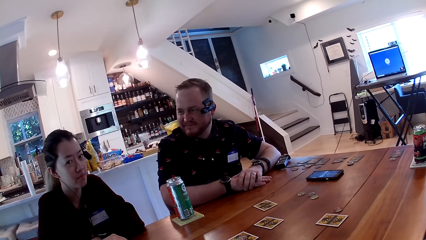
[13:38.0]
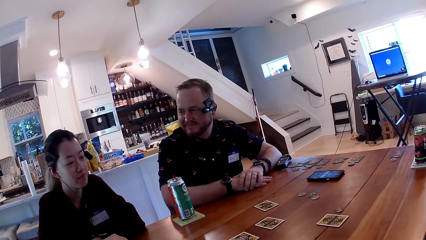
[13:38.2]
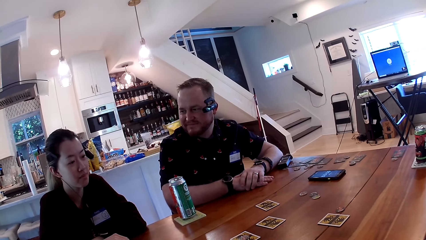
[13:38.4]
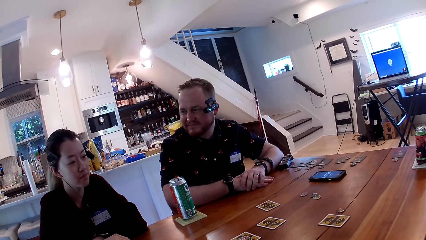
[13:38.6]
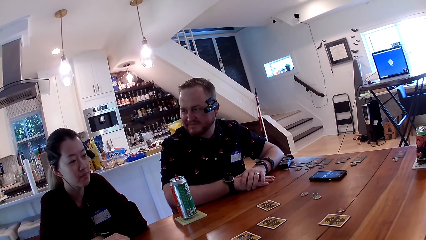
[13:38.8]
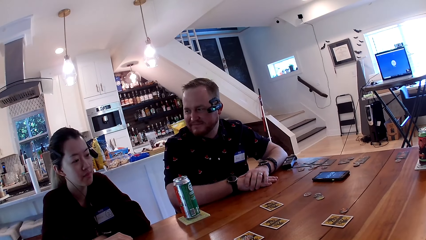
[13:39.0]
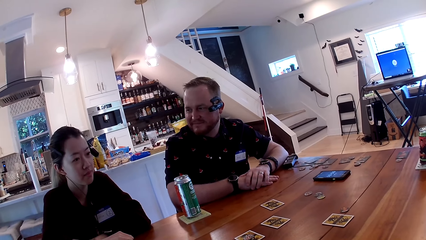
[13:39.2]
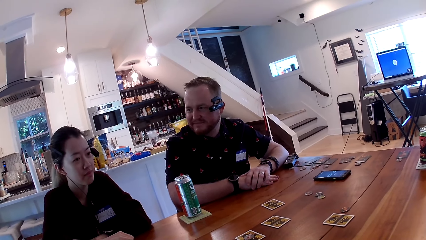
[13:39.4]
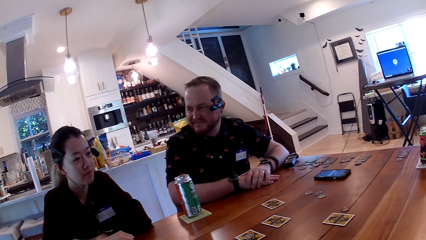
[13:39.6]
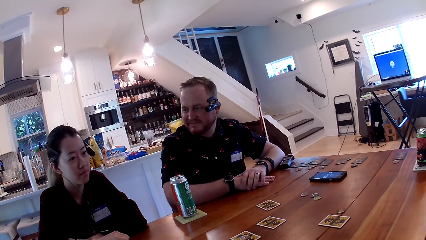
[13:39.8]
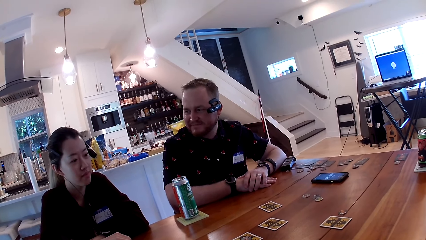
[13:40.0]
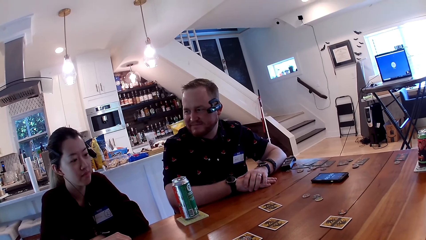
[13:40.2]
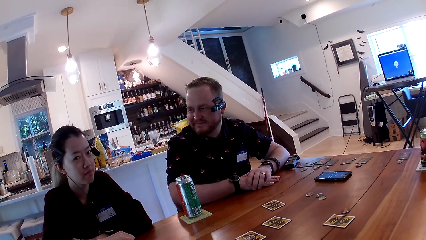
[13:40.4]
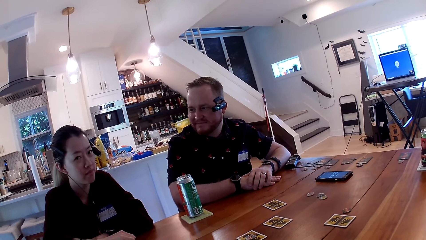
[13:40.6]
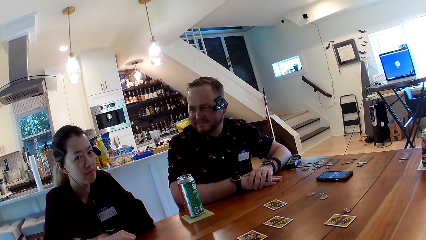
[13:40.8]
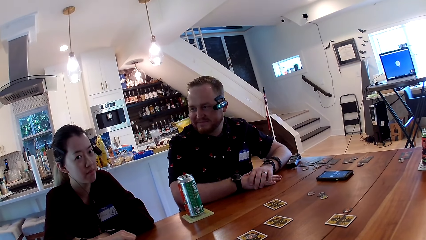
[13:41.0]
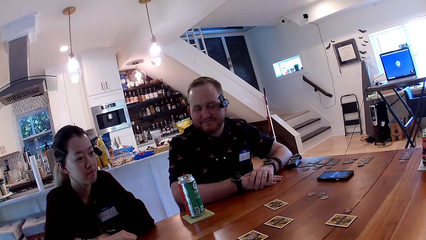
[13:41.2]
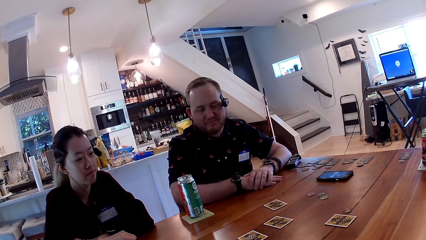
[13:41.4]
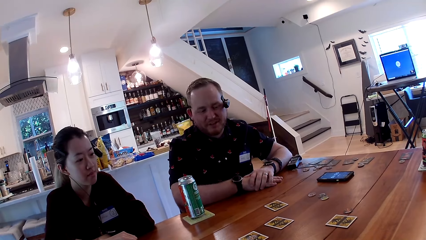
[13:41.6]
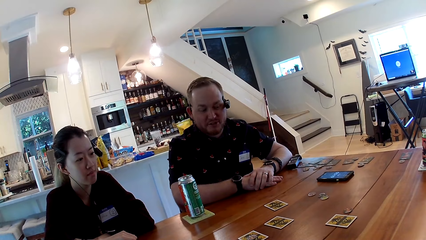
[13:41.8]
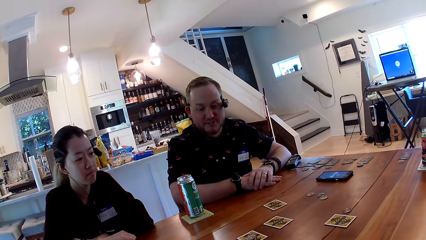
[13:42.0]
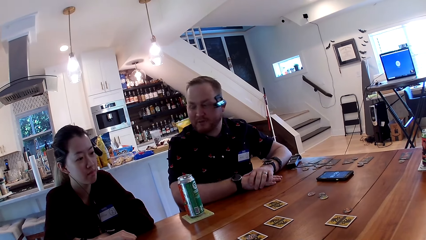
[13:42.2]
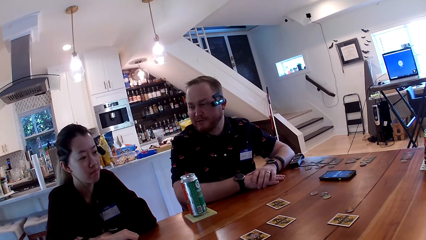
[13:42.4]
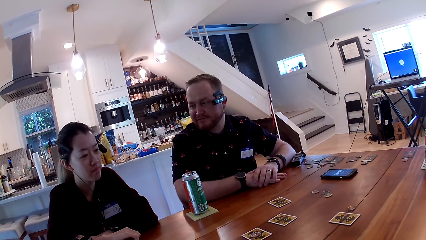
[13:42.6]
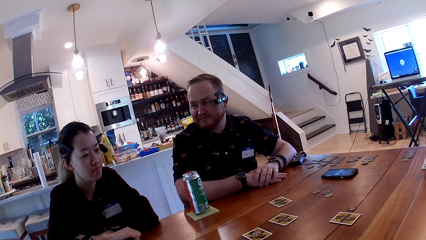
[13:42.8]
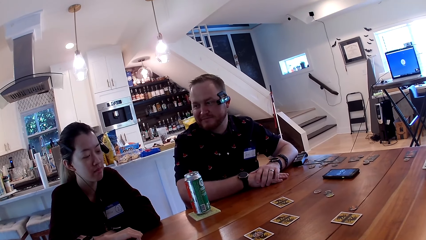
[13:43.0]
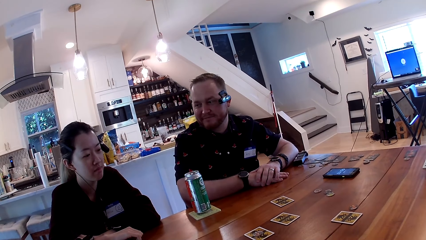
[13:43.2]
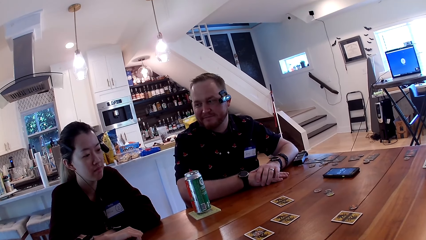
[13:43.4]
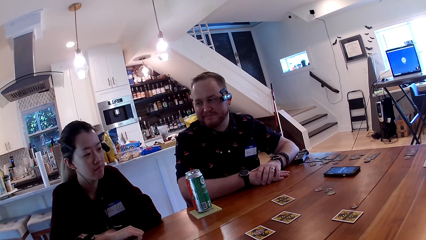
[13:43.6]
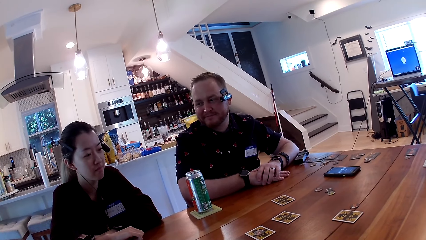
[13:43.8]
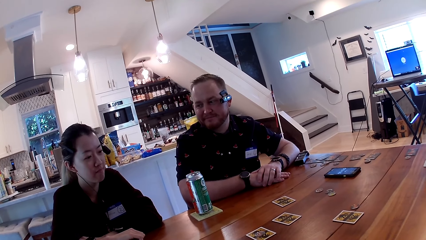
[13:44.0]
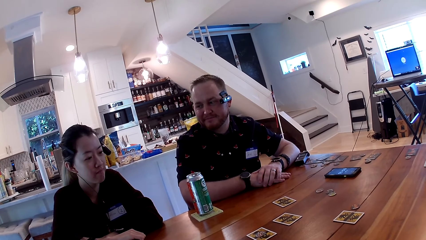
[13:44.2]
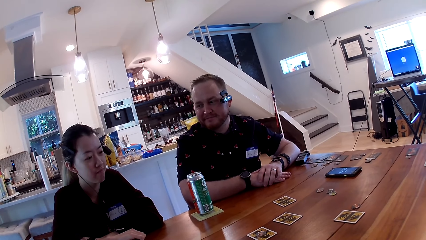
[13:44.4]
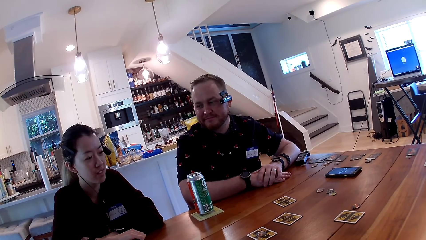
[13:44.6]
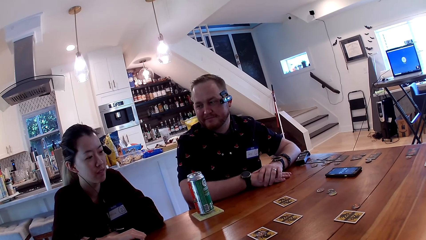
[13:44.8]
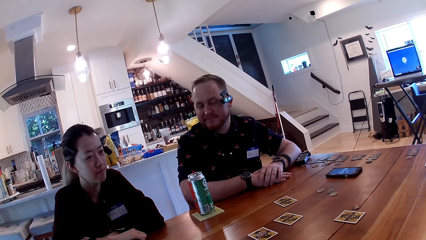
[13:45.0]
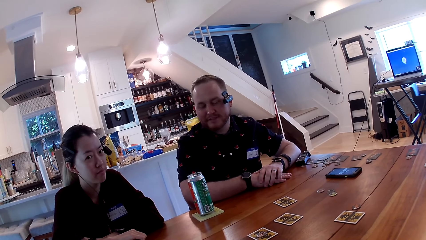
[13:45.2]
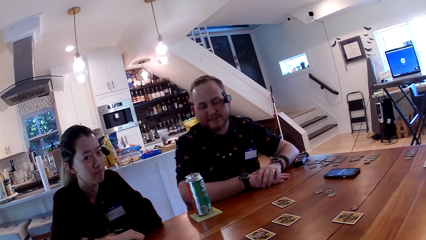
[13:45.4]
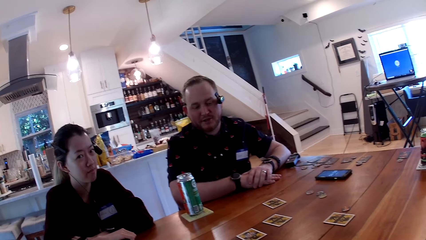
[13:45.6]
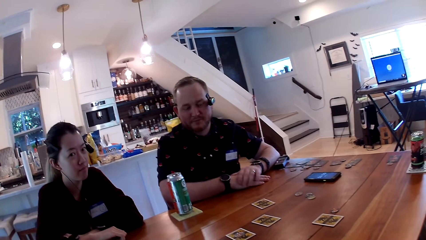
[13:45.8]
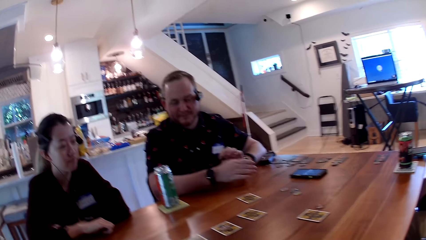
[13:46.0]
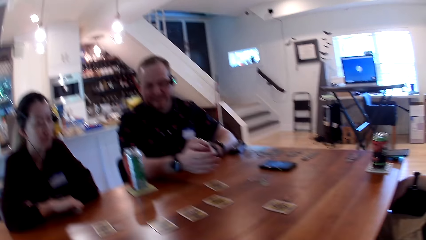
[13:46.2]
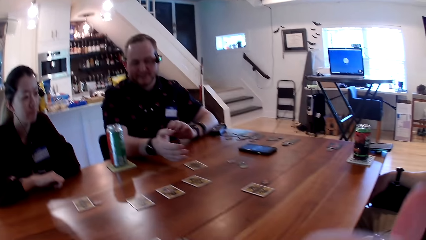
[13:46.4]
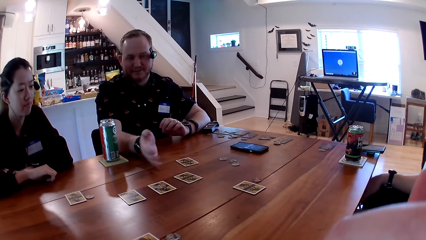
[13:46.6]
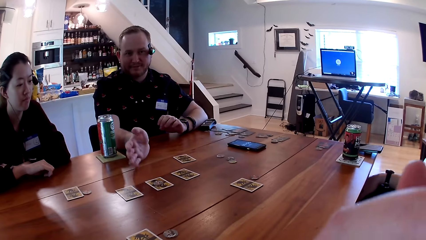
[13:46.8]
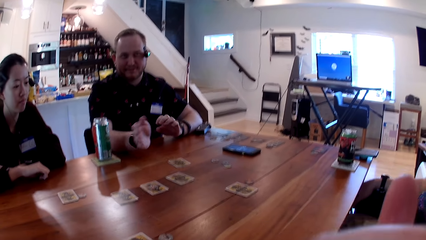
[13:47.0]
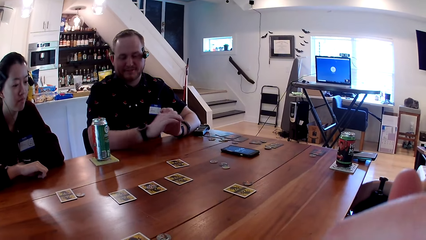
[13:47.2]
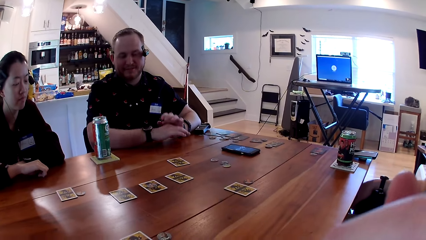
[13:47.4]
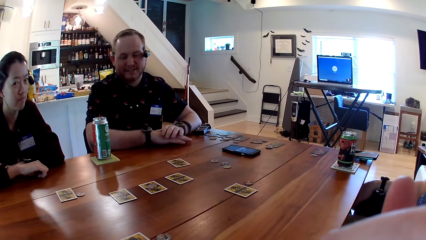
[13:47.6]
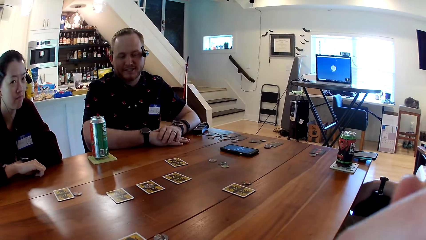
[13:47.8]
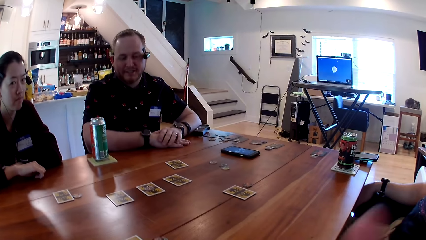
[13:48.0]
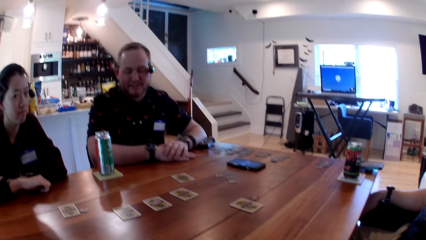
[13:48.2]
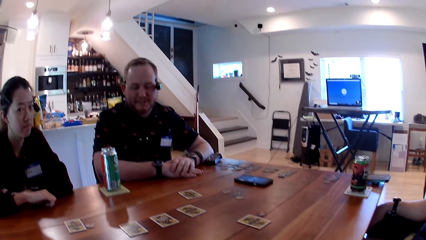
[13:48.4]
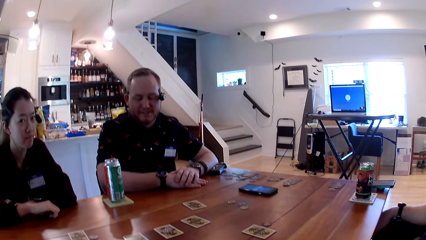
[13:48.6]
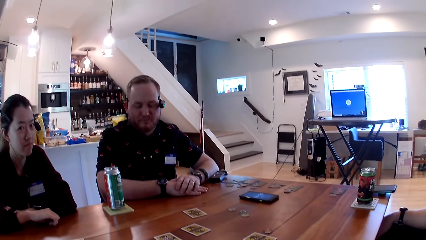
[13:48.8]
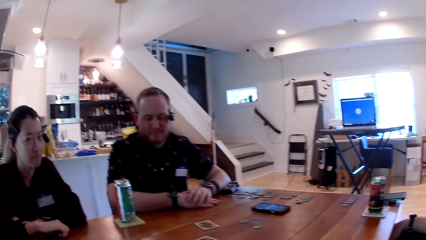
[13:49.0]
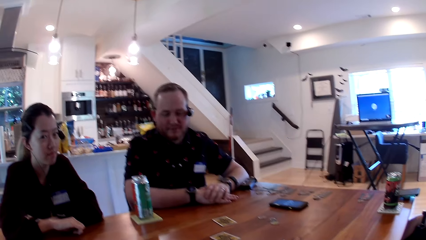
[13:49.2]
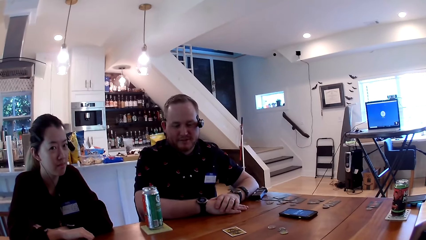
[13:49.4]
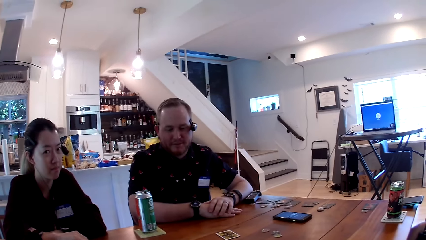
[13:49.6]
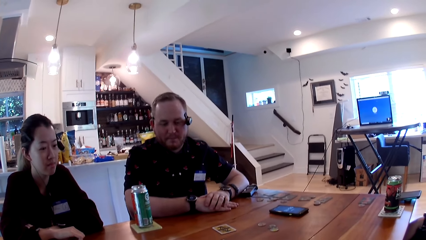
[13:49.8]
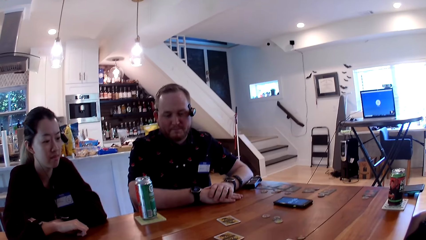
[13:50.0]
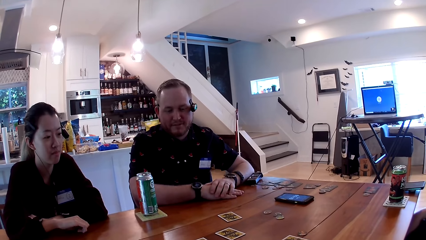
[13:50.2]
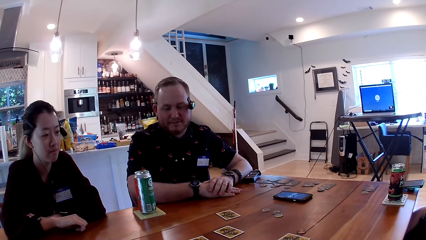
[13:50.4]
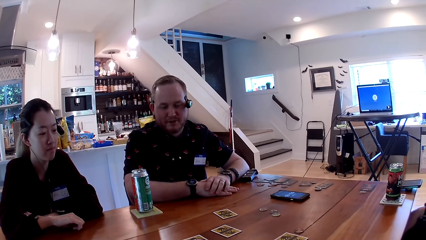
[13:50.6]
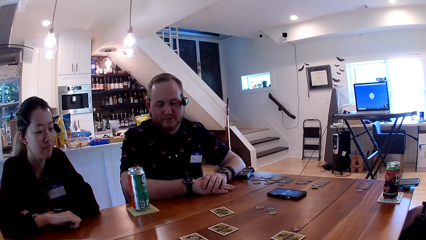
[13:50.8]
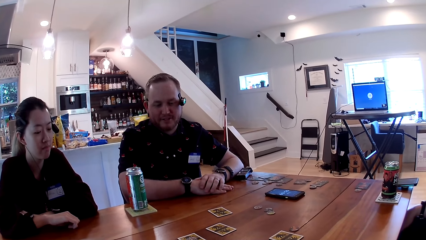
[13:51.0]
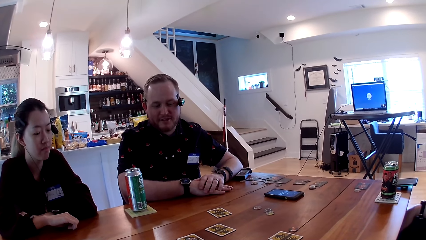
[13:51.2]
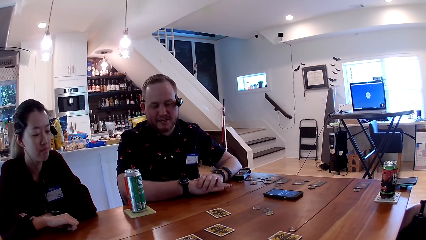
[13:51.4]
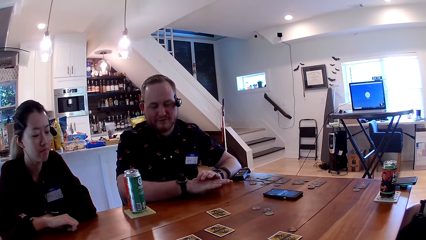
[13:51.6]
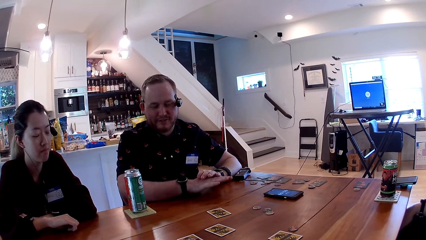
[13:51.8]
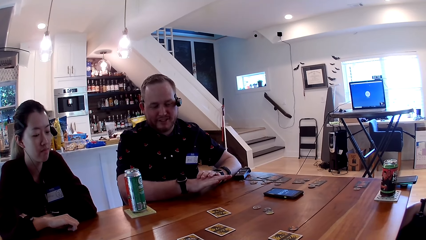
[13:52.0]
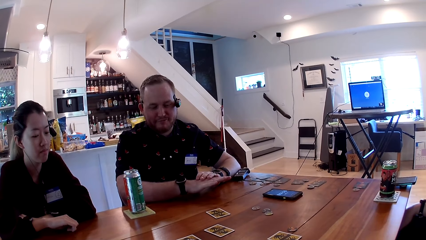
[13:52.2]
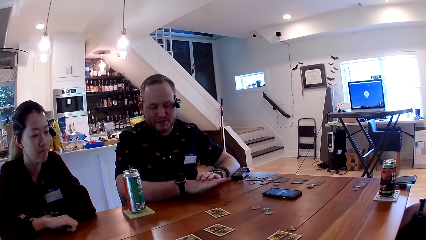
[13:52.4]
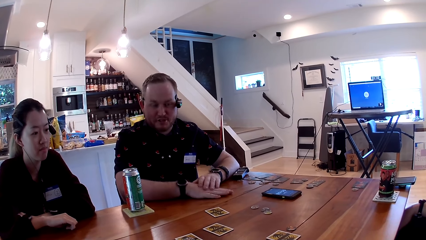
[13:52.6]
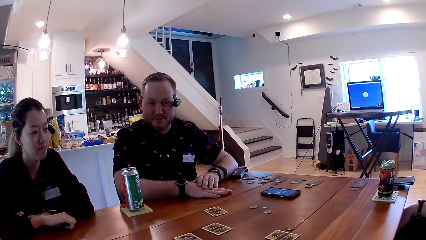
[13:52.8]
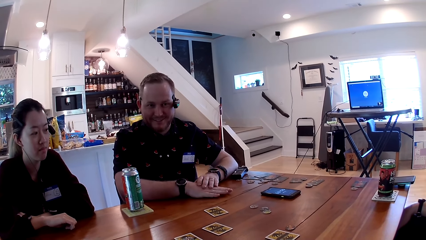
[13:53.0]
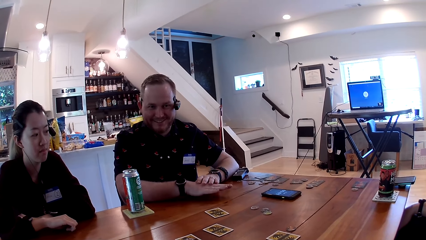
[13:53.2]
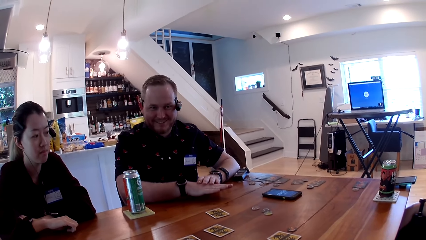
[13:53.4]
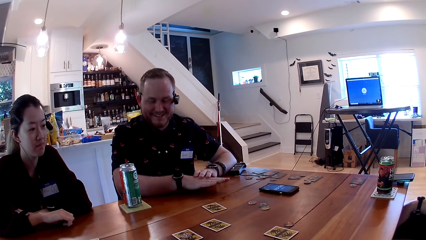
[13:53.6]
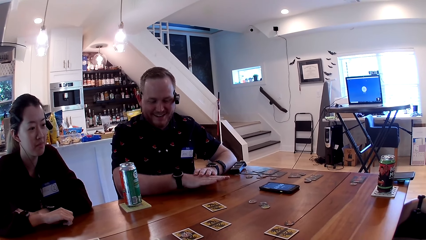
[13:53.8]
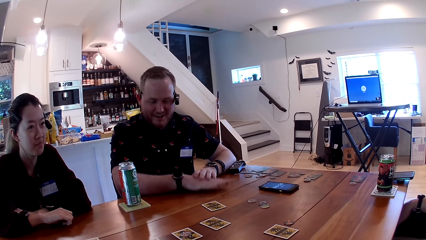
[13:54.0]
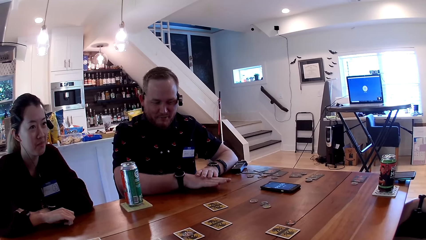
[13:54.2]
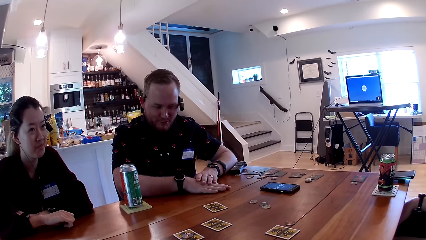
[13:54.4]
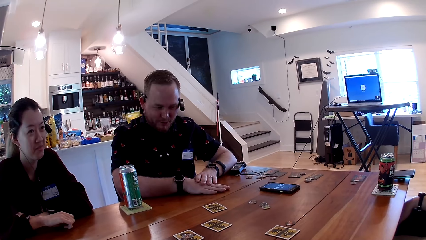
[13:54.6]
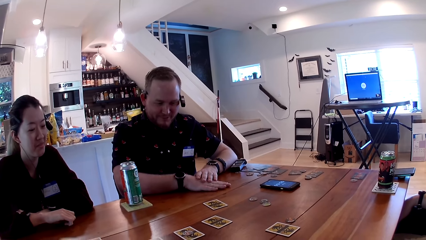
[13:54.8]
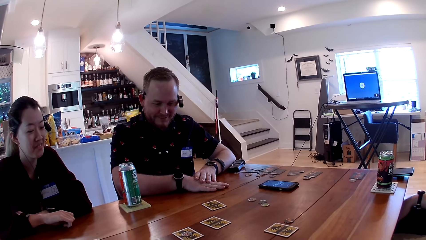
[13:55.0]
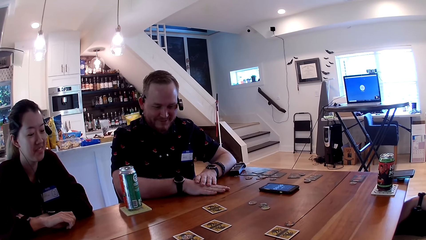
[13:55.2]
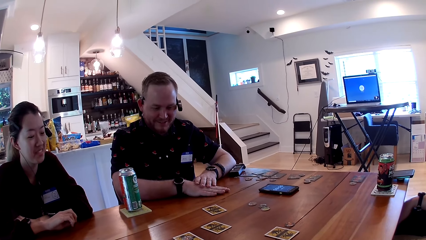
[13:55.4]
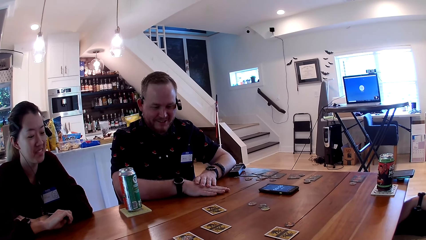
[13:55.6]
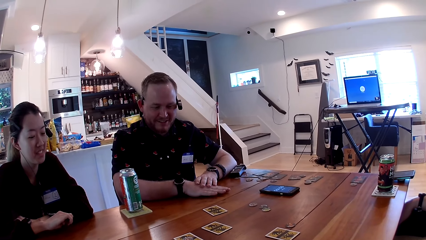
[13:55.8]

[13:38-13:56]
A man converses with a woman, another man and the camera wearer. The woman converses with the first man, the other man, and the camera wearer. The first man places his right hand on the table. The camera wearer raises her hand to something. The first man hits his right hand on the table. He speaks to the camera wearer.
